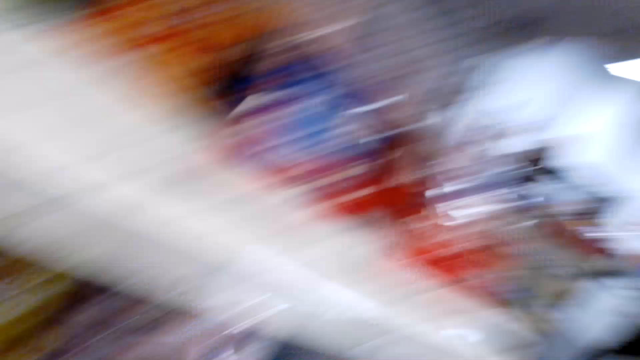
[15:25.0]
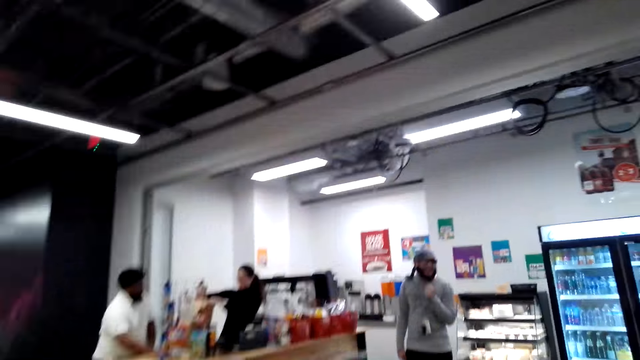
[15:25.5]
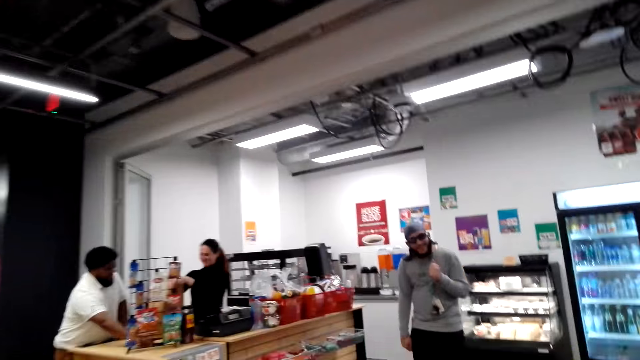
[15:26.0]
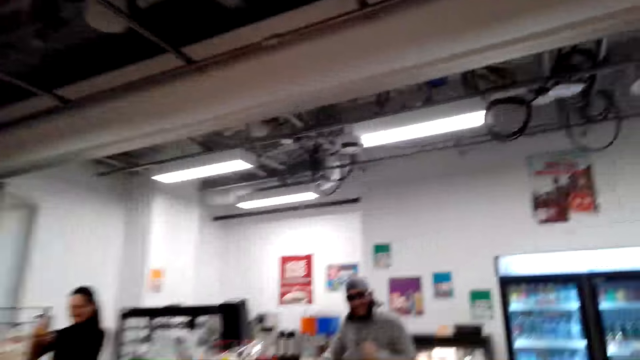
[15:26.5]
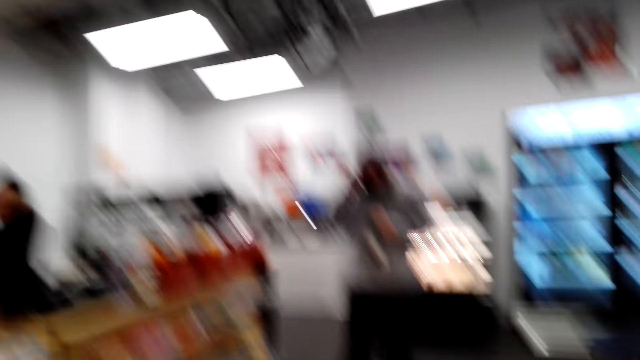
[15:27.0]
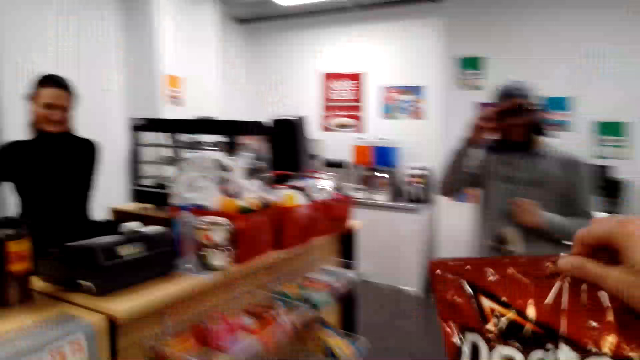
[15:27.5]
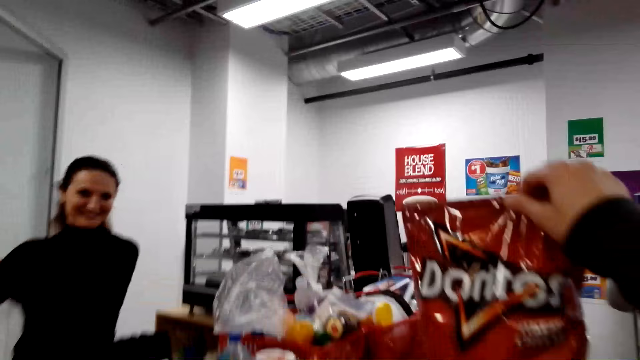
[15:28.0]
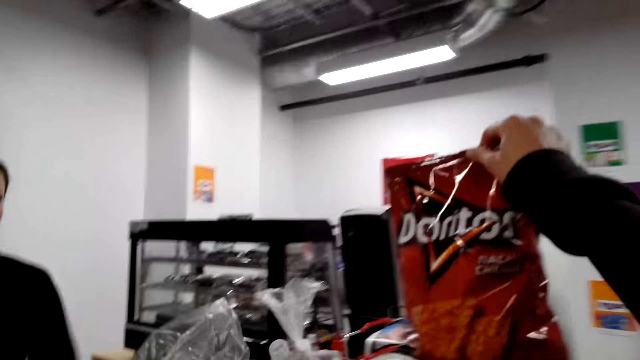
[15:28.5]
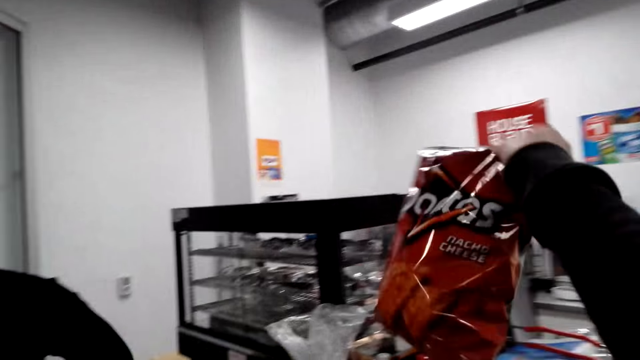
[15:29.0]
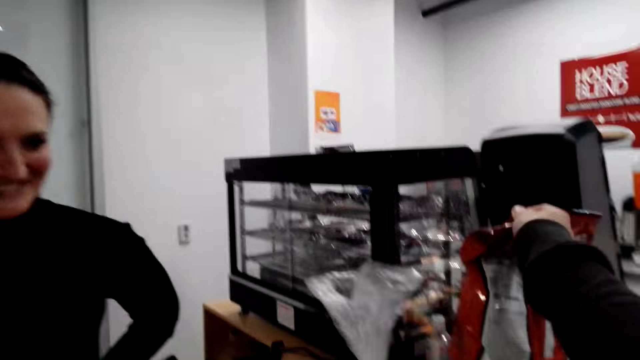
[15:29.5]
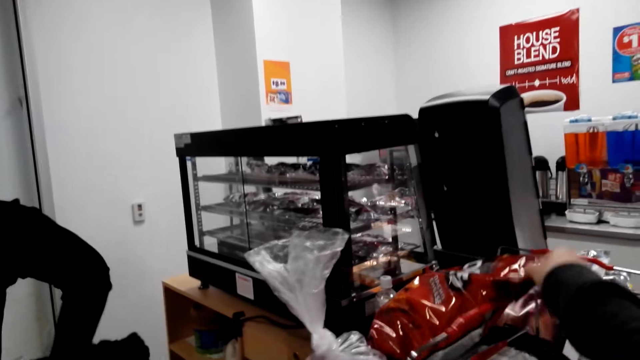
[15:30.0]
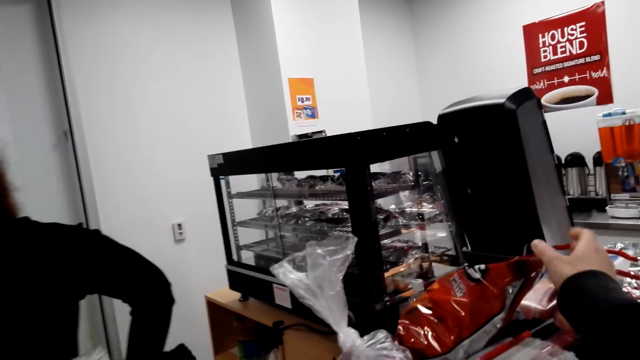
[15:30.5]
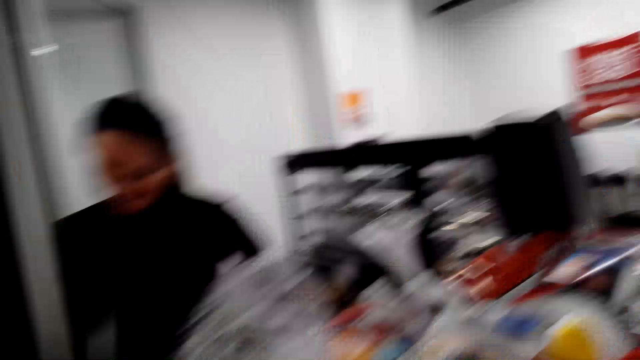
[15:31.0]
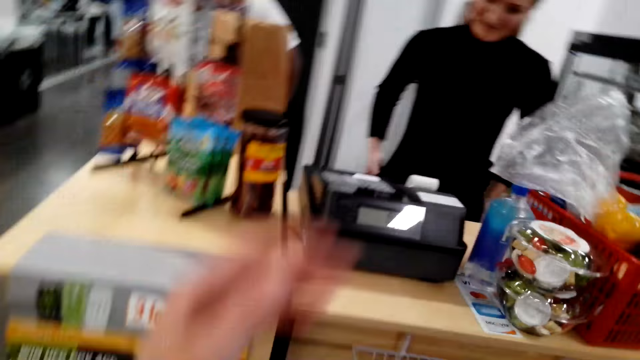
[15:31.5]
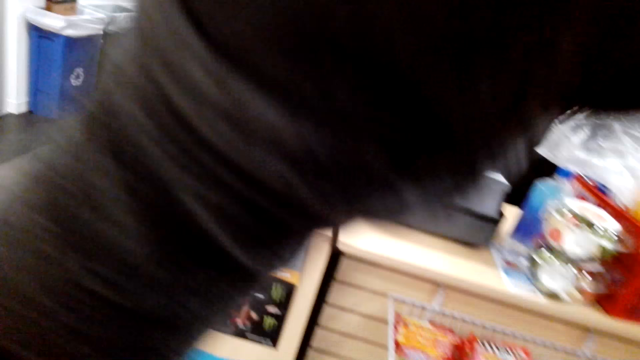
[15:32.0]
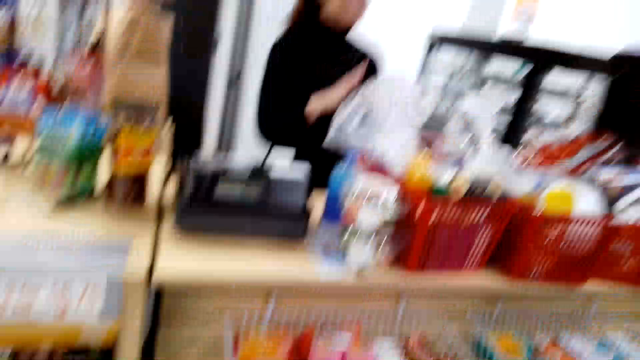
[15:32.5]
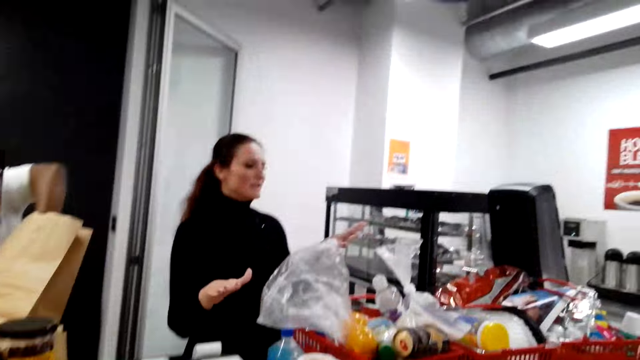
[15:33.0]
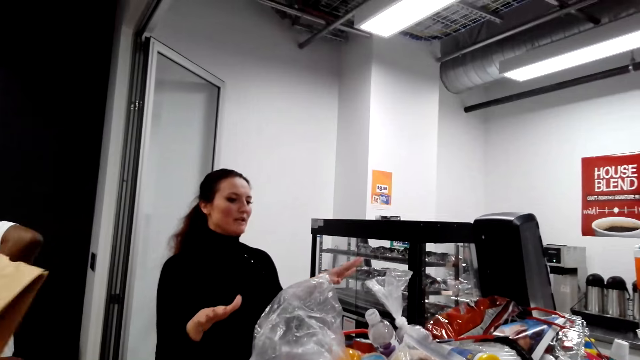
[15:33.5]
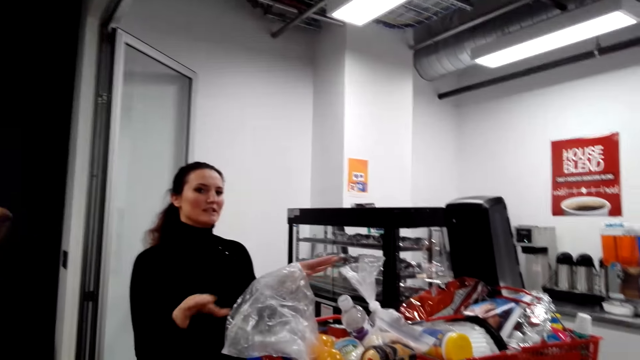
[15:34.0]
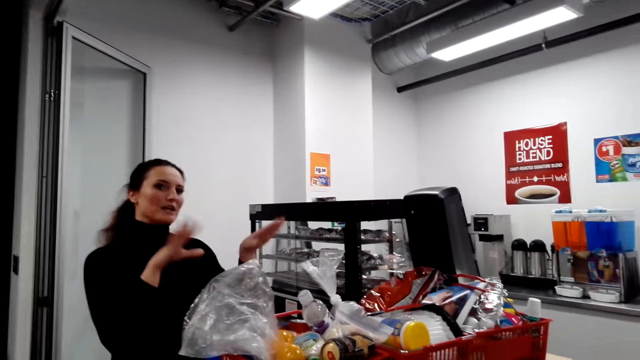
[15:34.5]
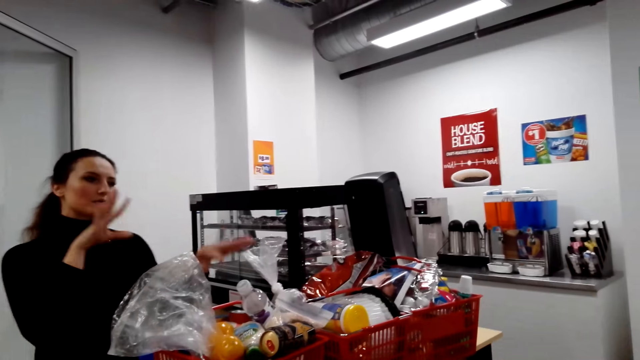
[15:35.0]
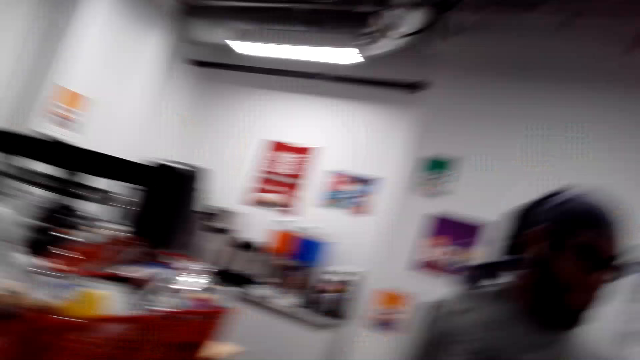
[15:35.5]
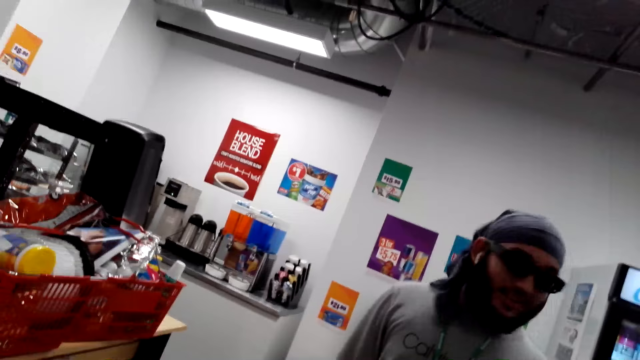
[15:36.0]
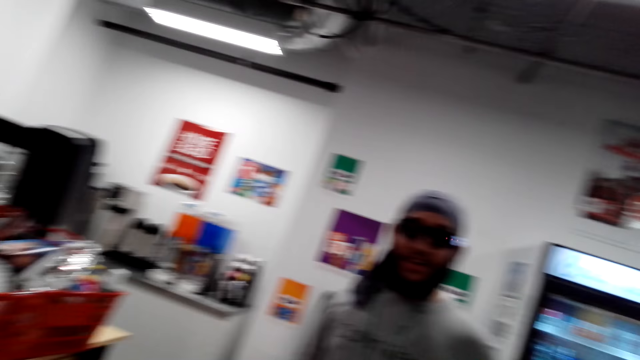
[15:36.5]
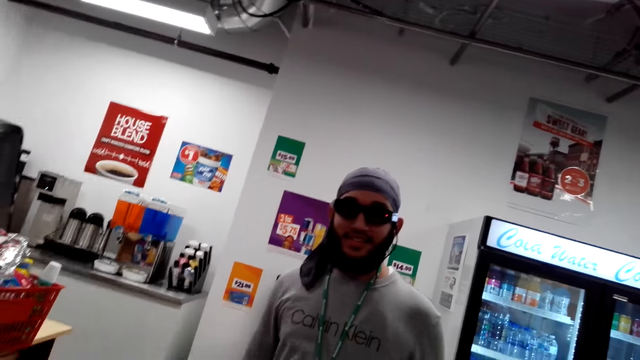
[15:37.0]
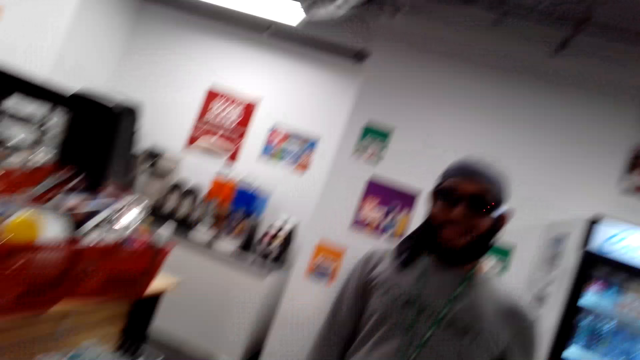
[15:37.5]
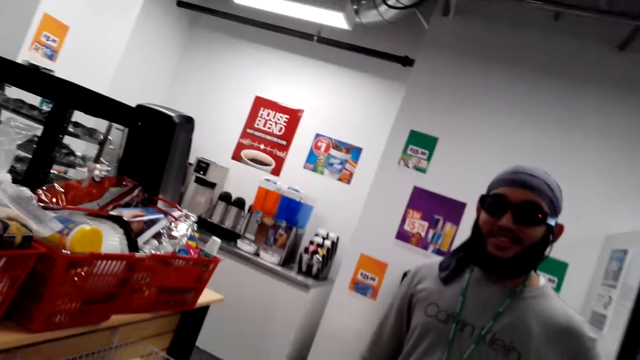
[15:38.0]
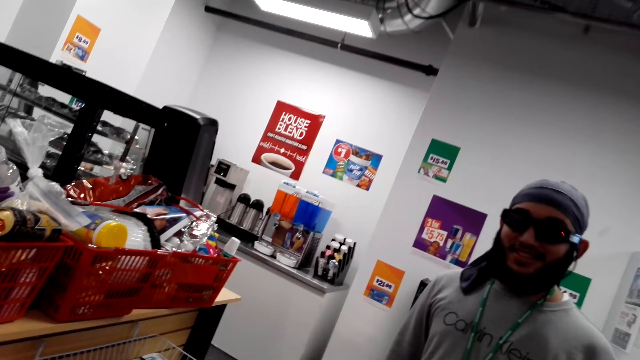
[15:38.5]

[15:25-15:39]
The camera wearer picks the Doritos from the shelf. They put the Doritos in the shopping basket. They have a conversation with the cashier and a person. The person talks to the camera wearer.

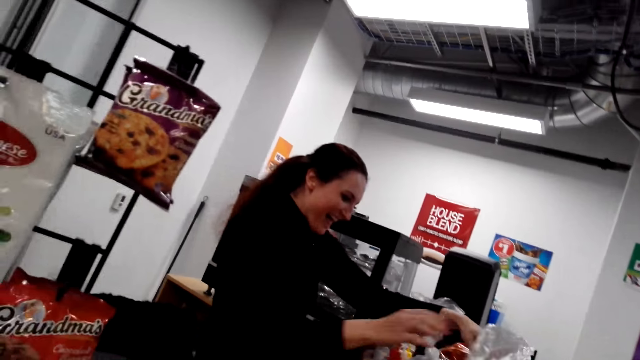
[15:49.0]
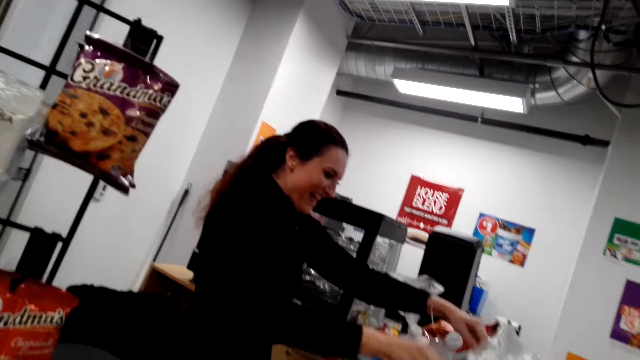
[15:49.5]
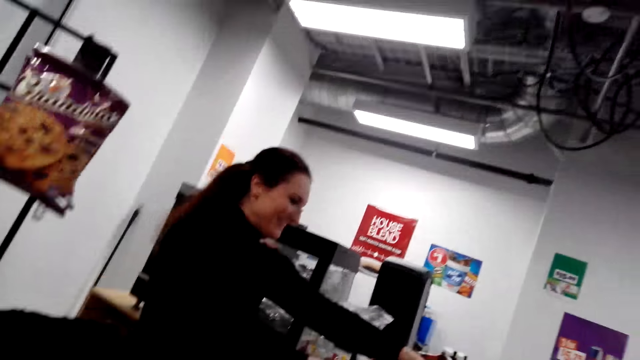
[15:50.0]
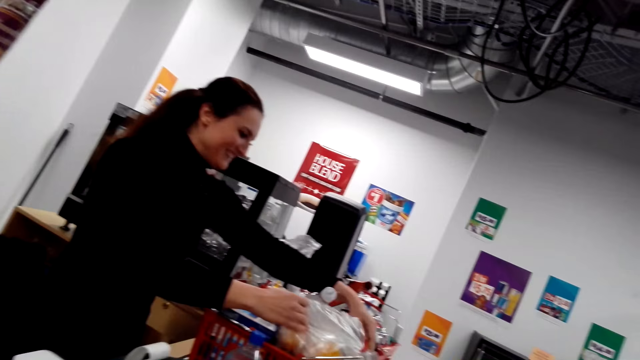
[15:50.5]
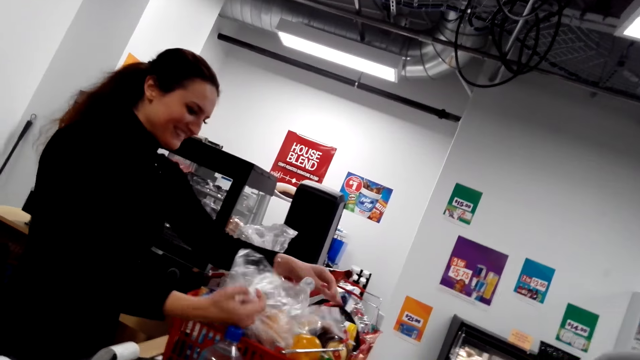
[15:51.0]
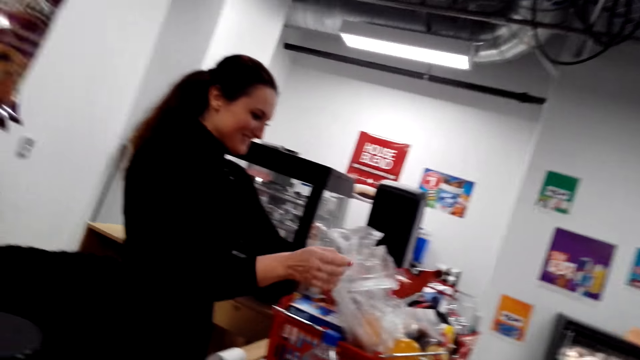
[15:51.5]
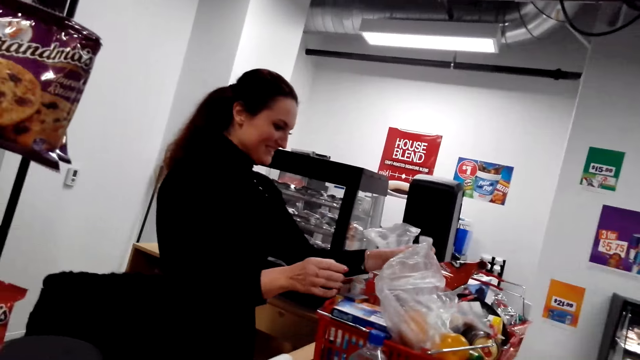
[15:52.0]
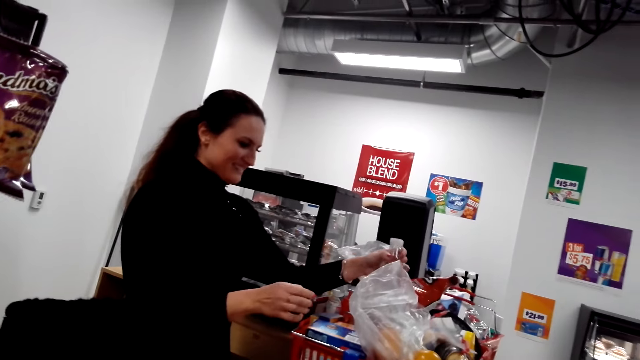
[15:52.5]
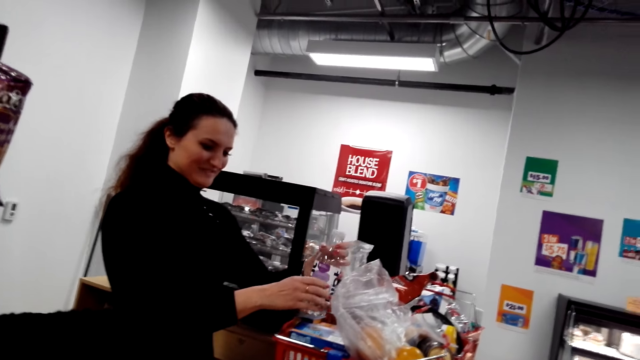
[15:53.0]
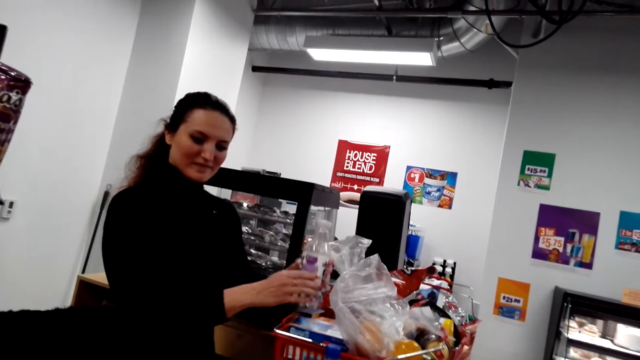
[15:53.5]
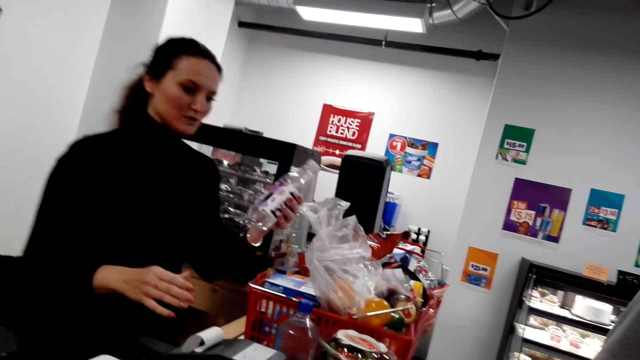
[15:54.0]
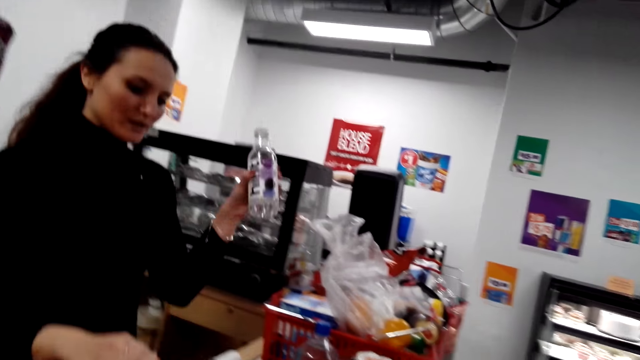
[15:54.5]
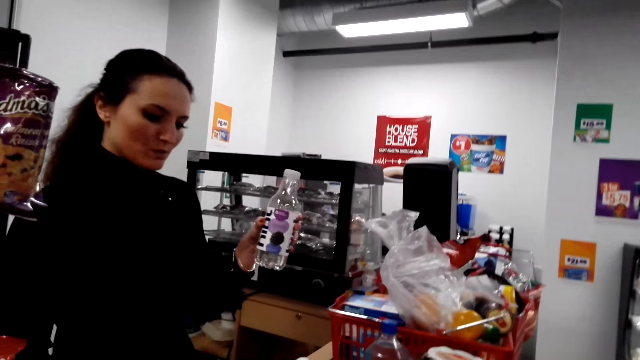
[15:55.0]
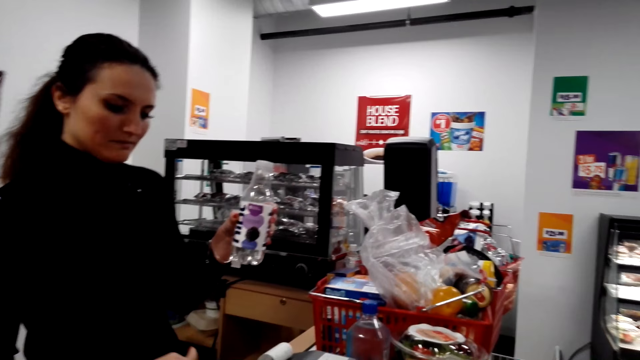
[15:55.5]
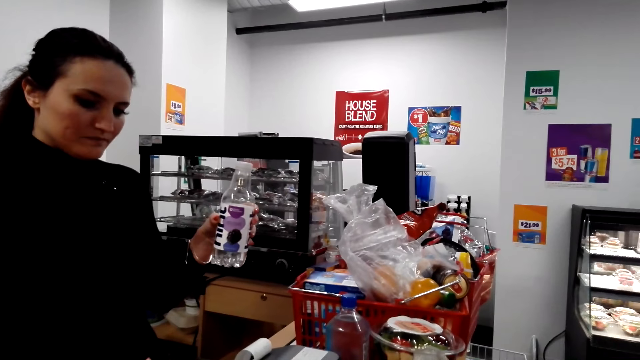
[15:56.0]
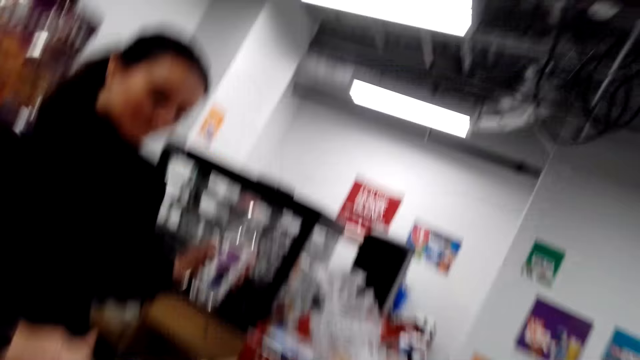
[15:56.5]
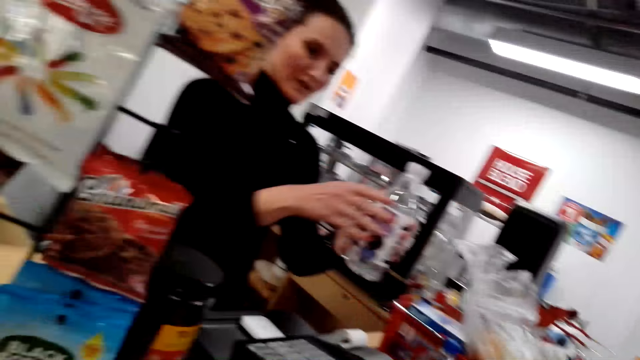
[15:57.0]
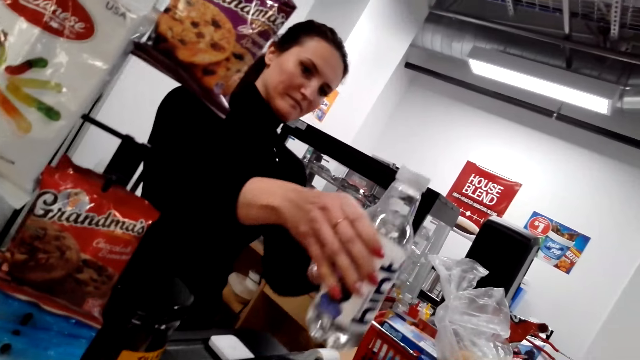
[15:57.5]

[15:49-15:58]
A person takes a bottle of water. The person presses a machine.
